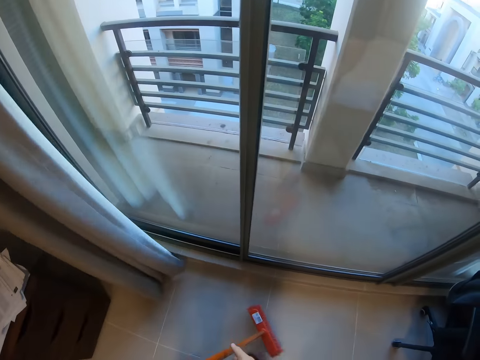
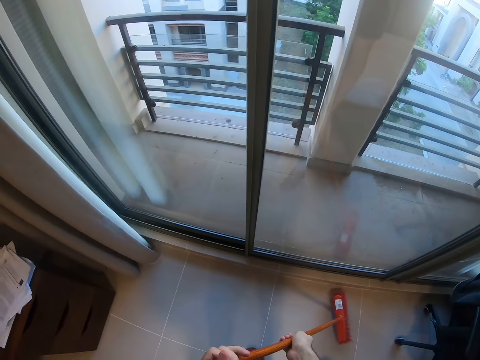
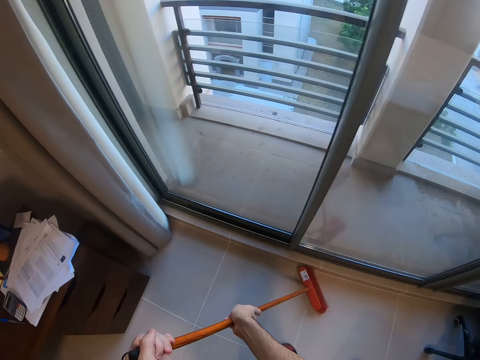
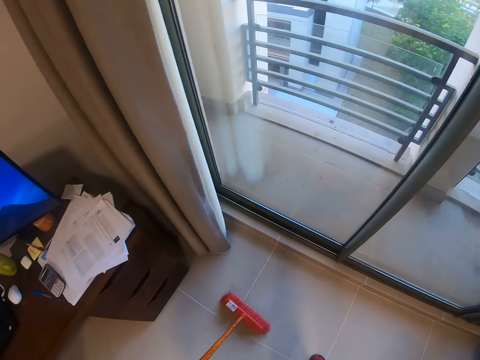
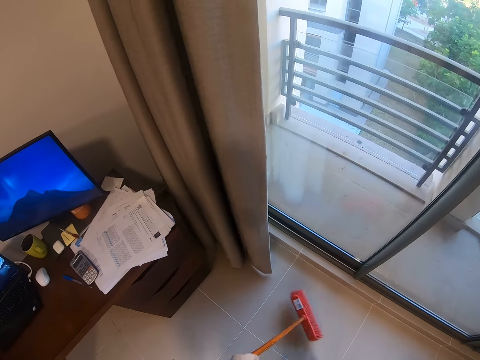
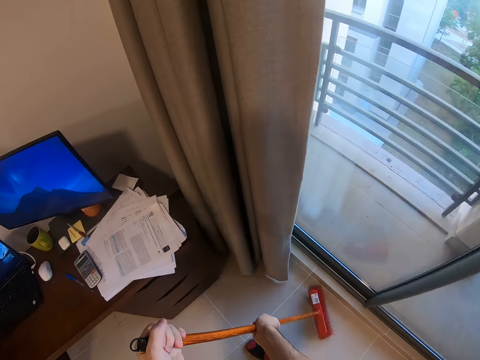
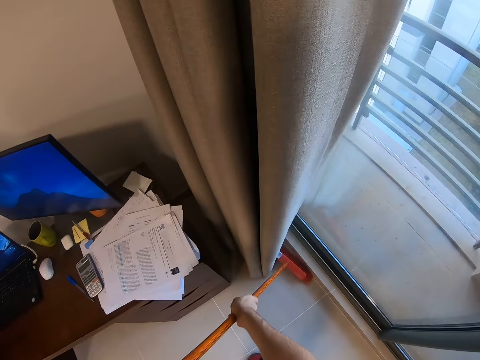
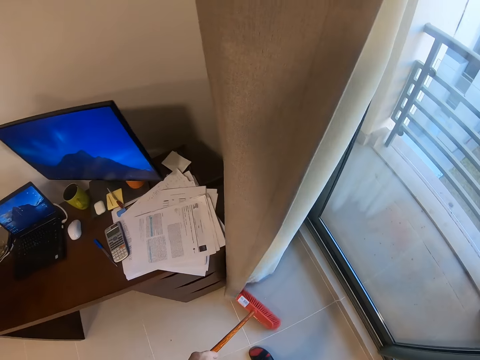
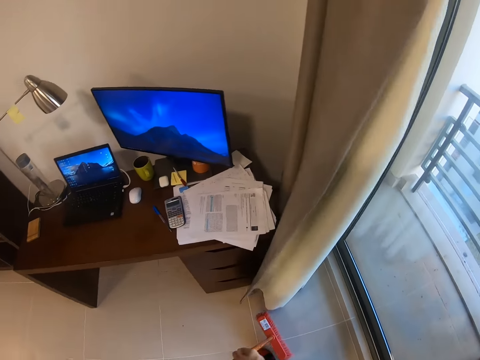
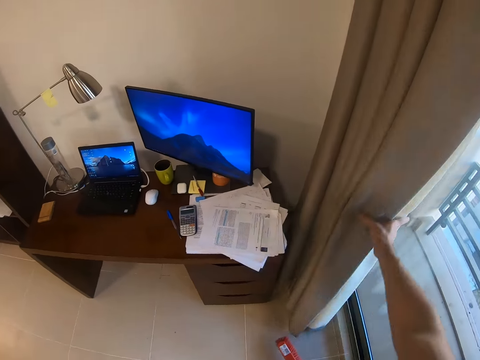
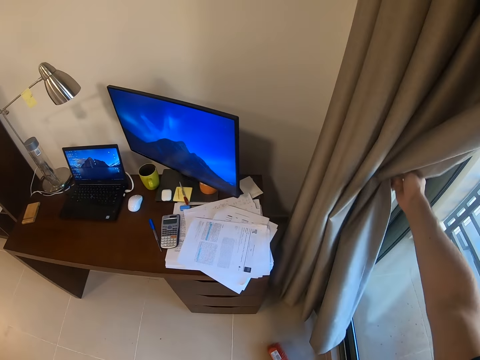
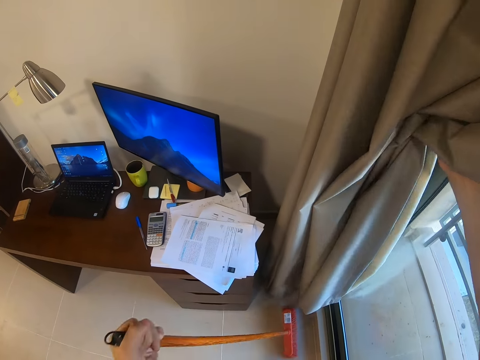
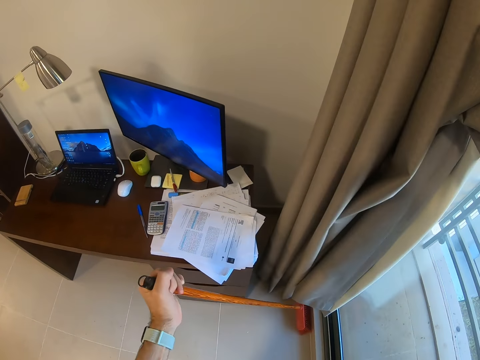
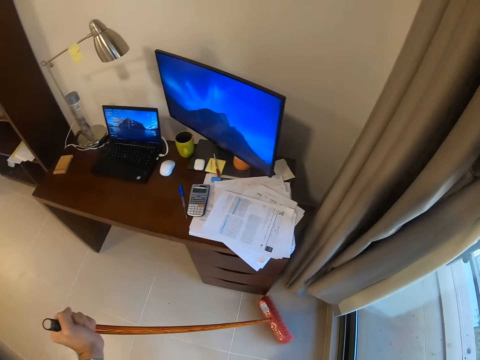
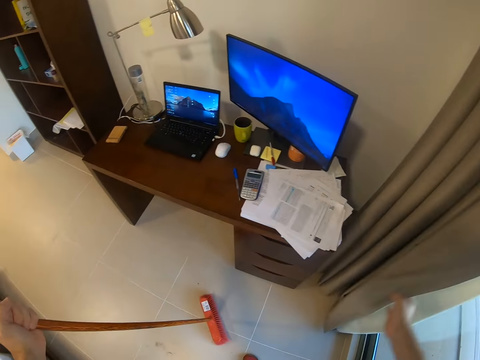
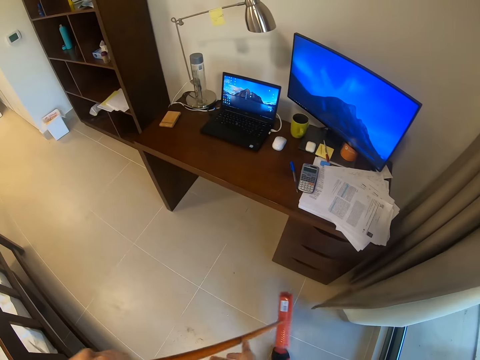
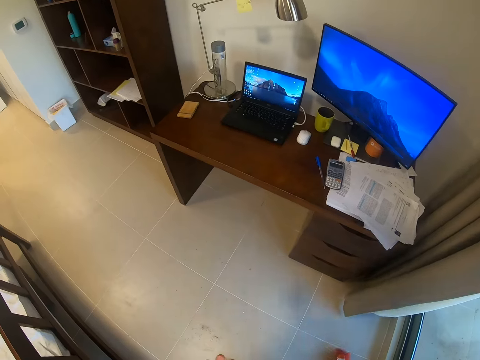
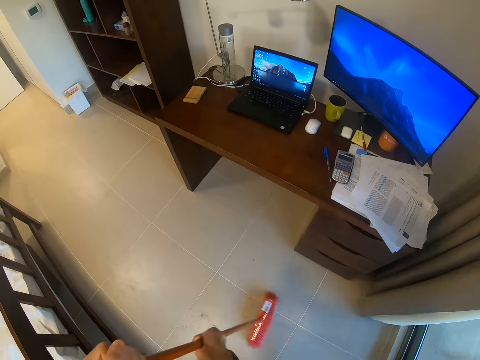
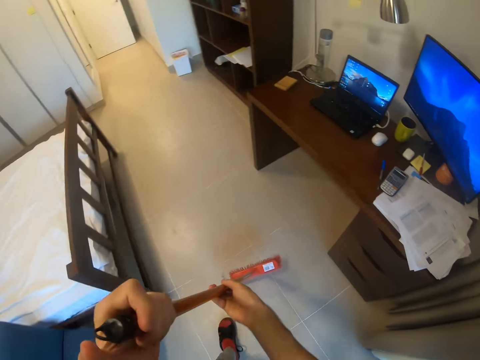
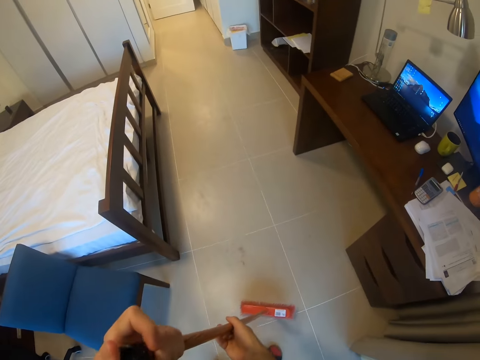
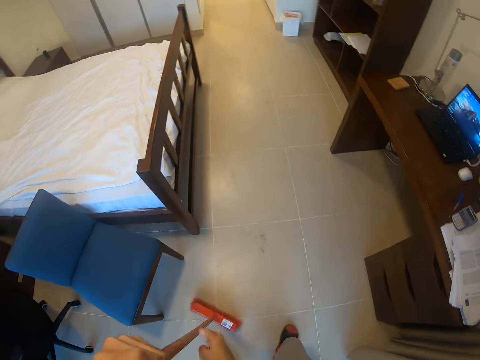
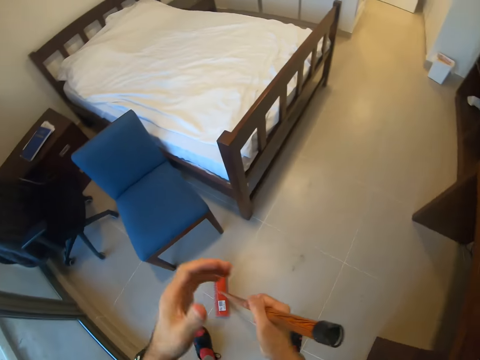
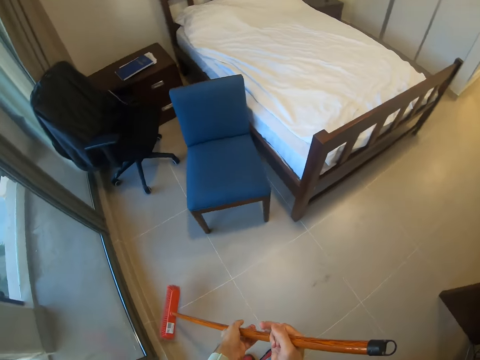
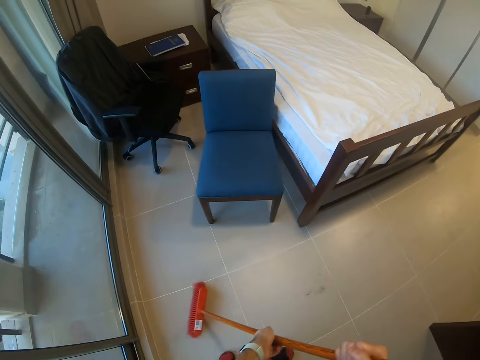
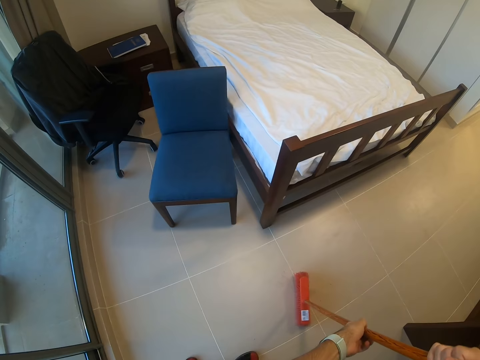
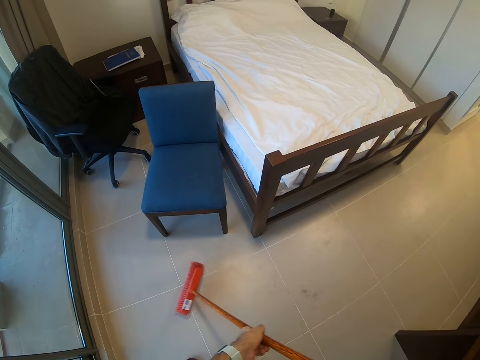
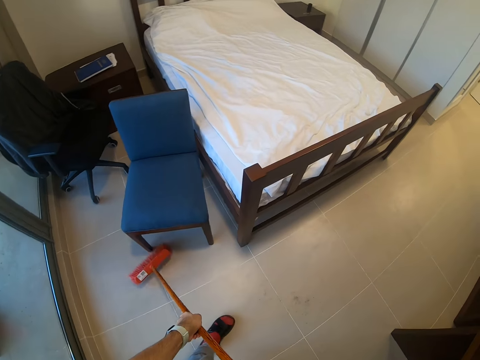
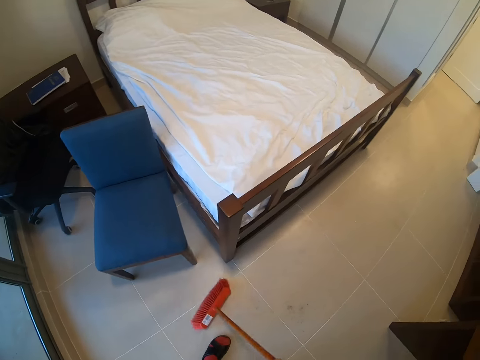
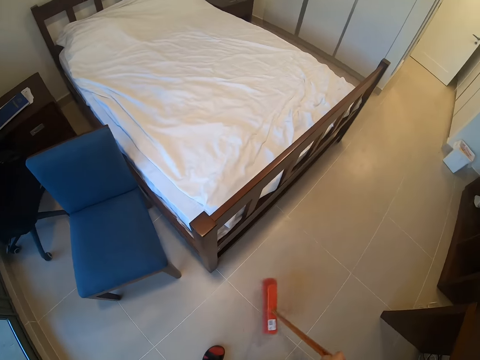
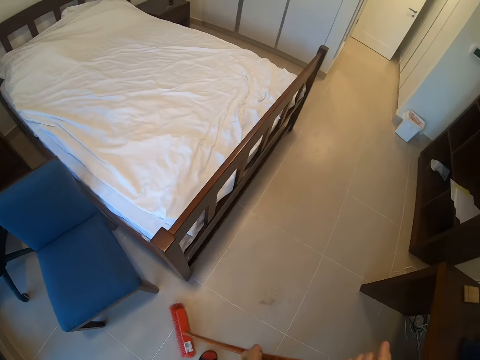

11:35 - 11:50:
The camera wearer sweeps the room with the broom. They move a curtain. They sing. They sweep the room with the broom.

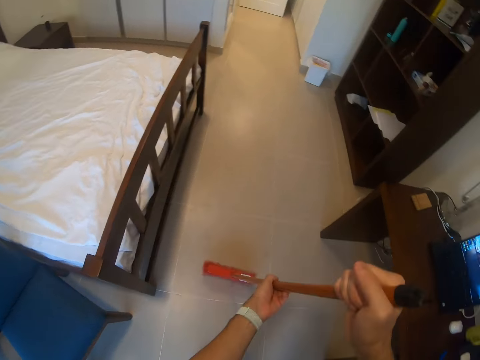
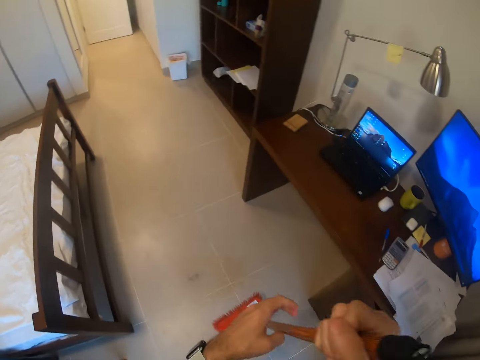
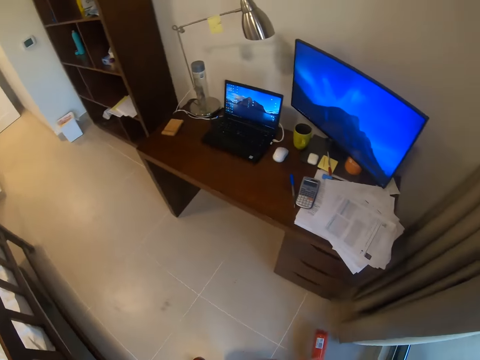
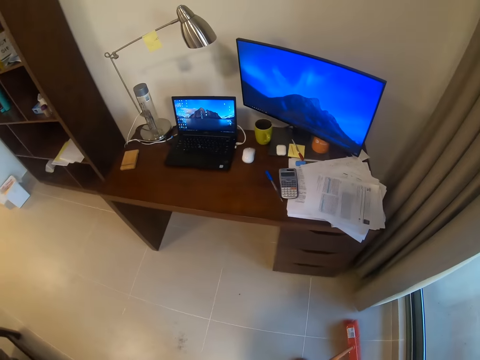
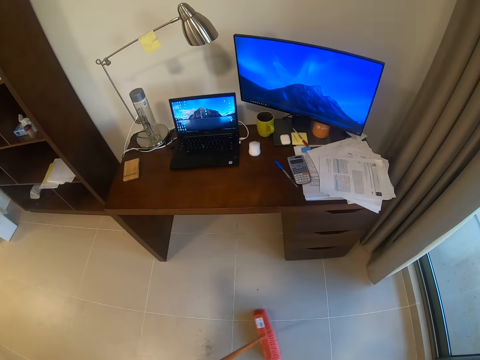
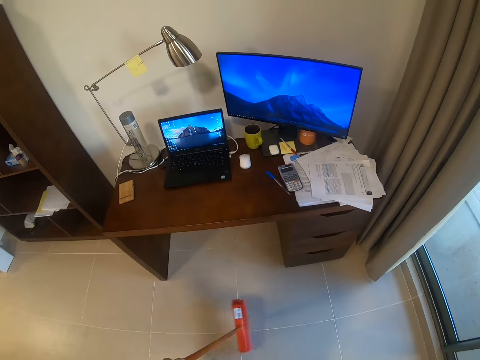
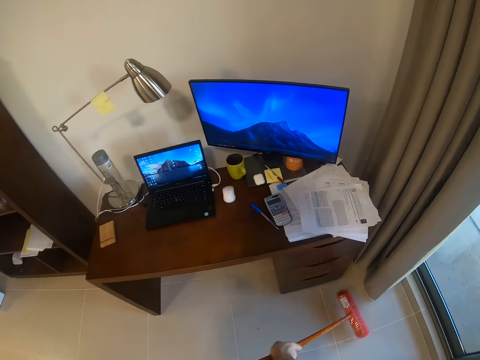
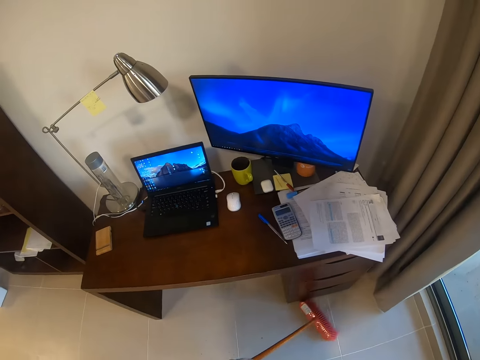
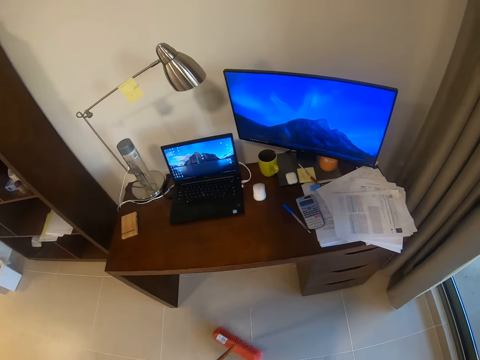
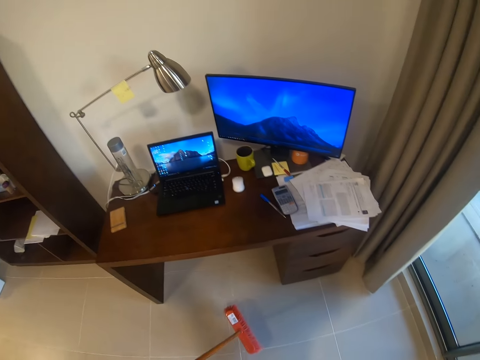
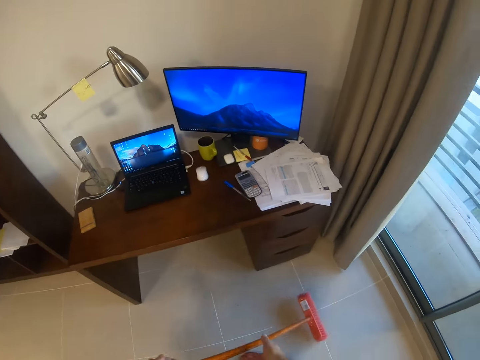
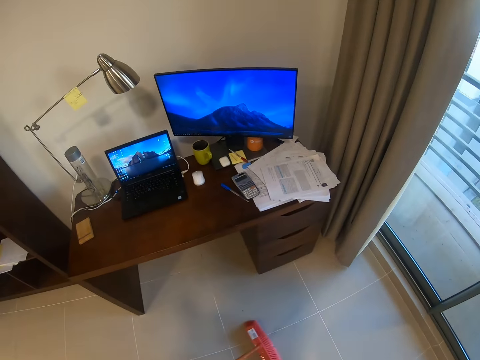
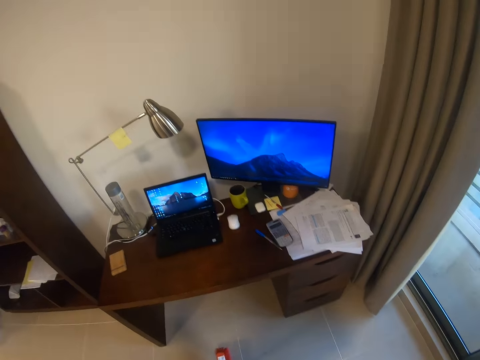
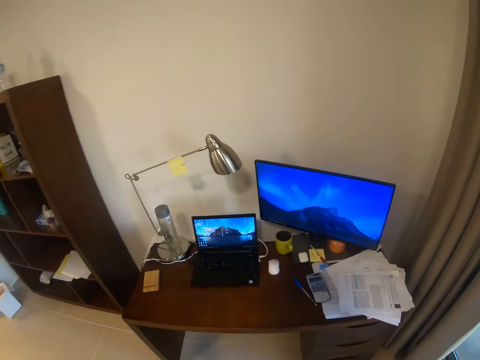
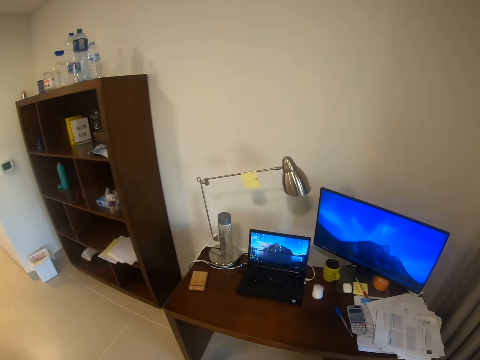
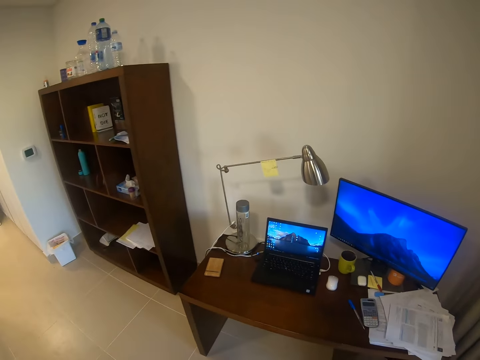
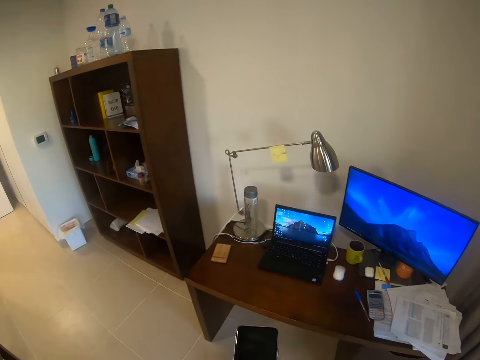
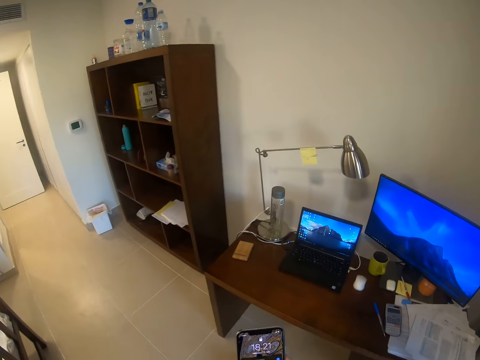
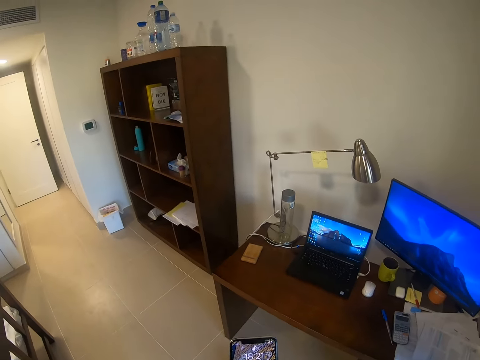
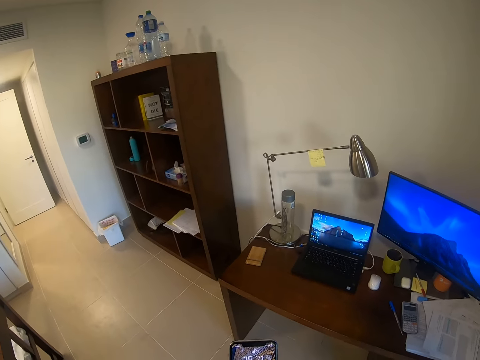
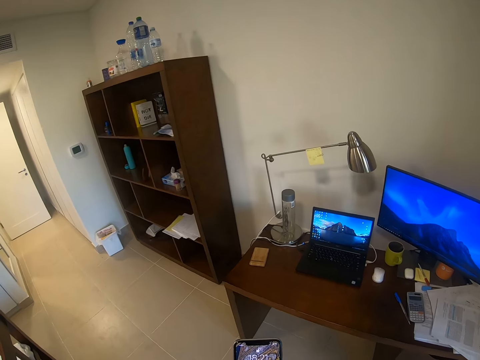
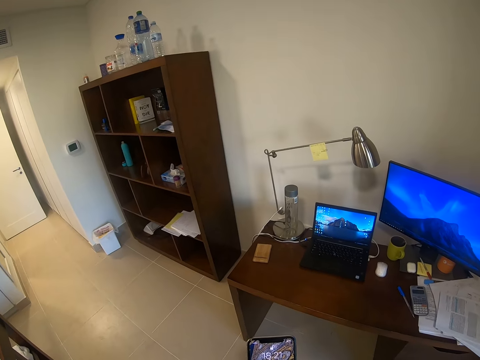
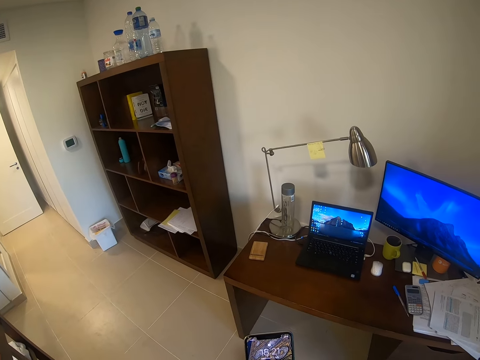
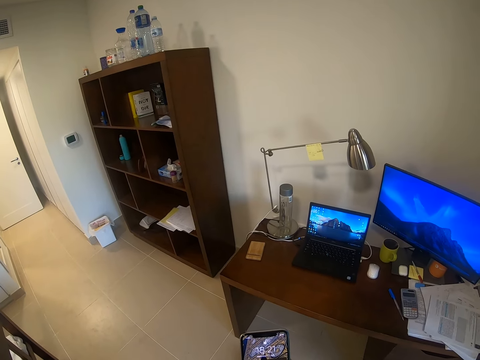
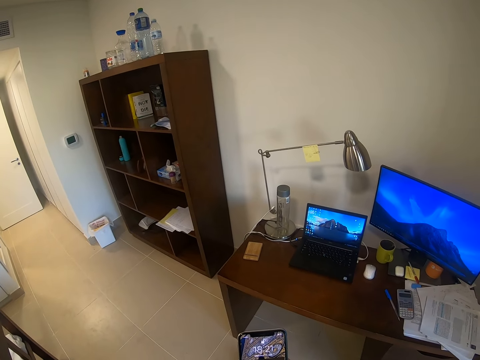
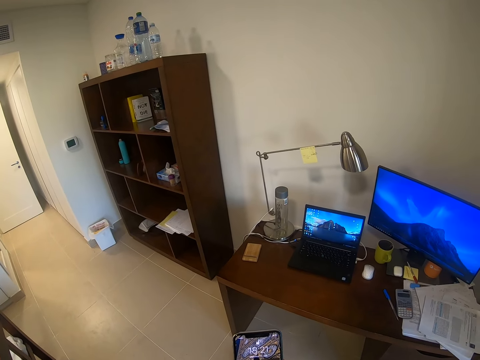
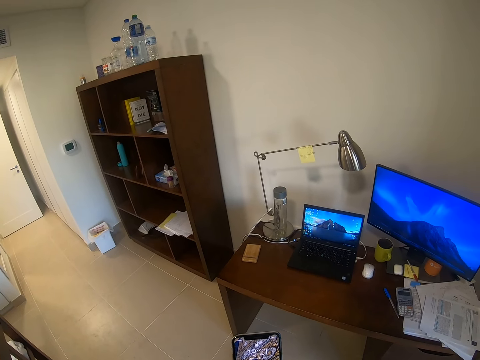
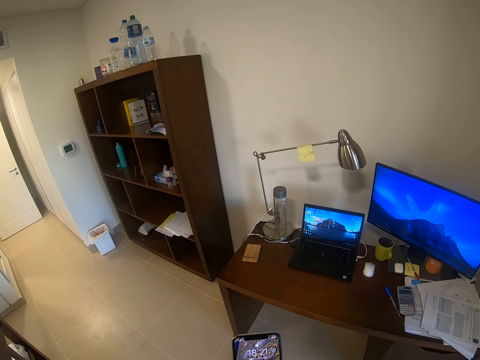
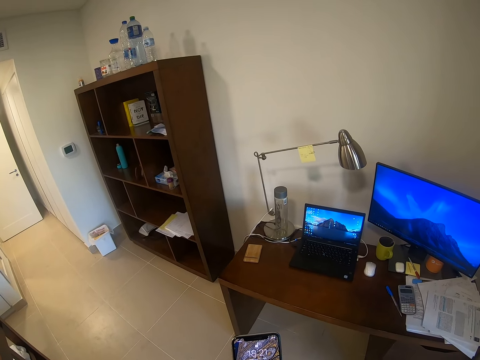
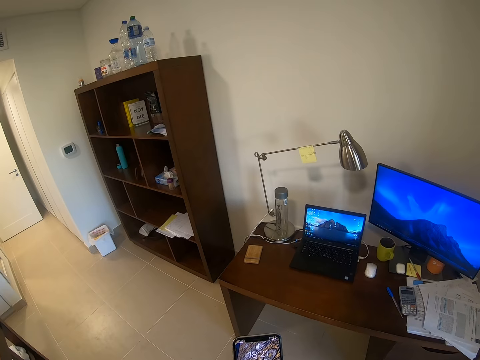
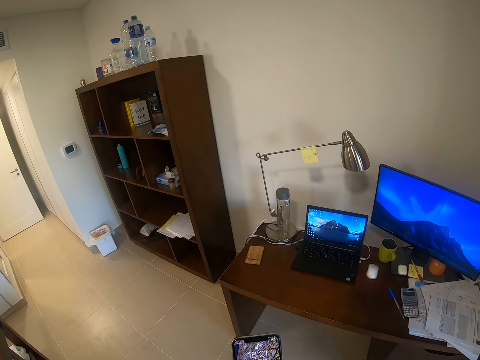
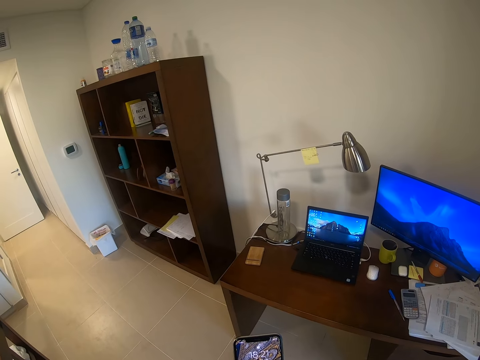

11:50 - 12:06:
The camera wearer looks around. They look at the laptop.
